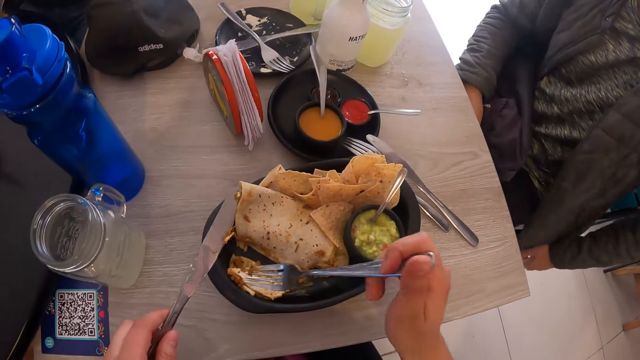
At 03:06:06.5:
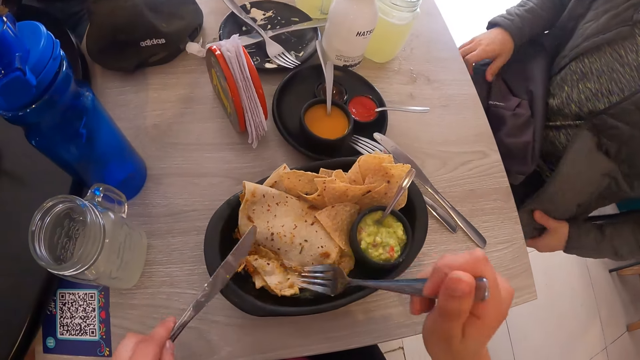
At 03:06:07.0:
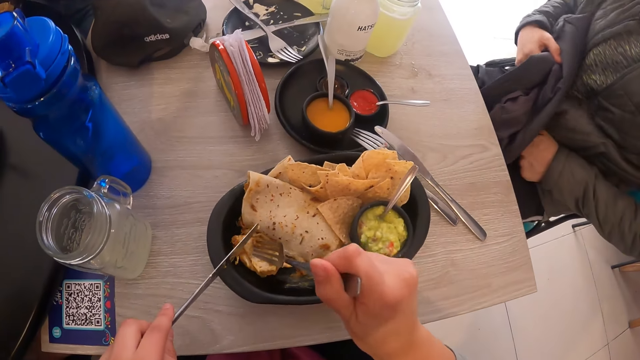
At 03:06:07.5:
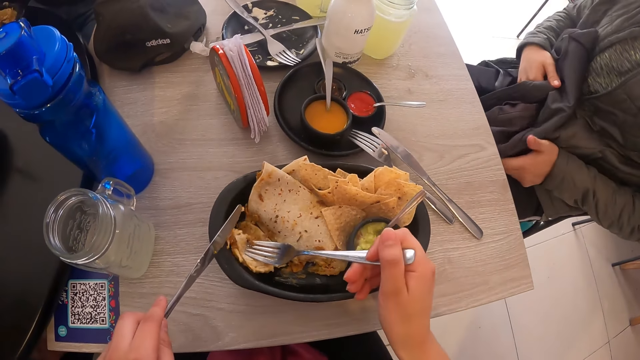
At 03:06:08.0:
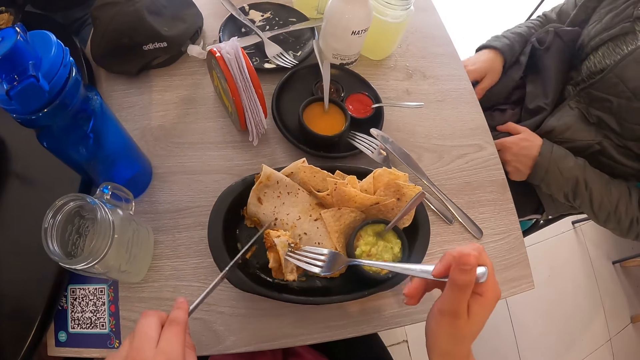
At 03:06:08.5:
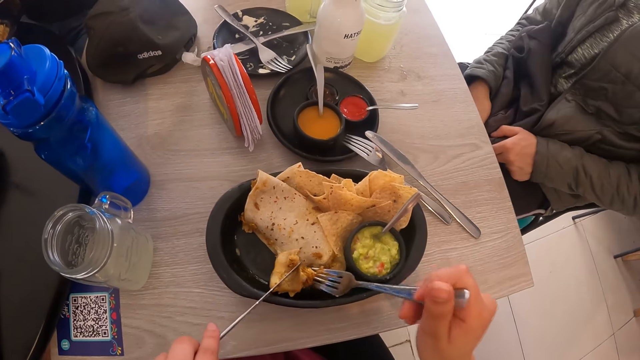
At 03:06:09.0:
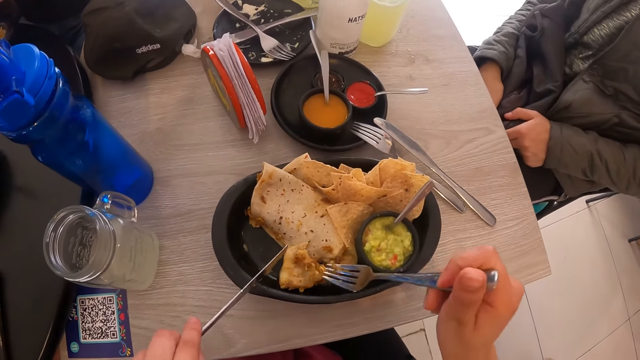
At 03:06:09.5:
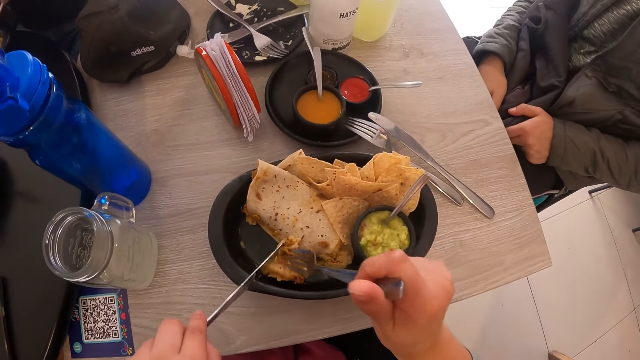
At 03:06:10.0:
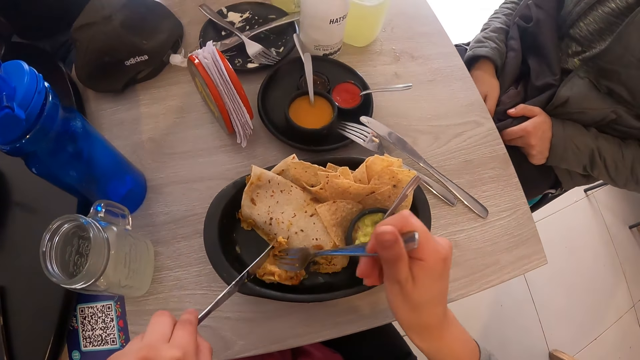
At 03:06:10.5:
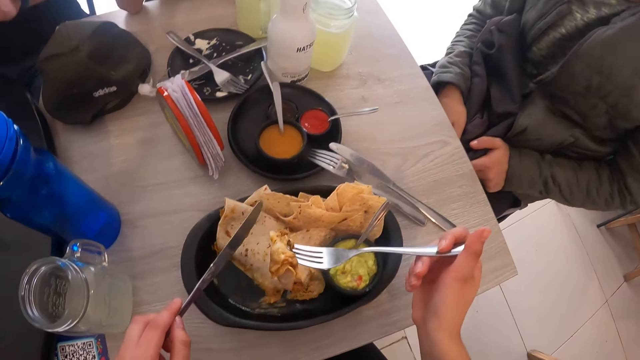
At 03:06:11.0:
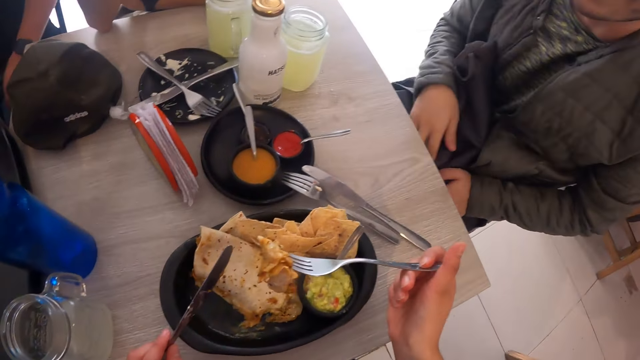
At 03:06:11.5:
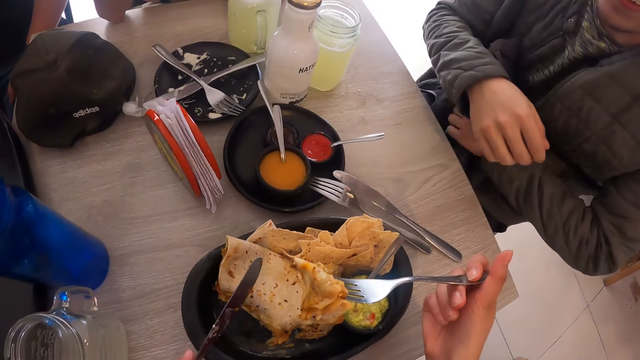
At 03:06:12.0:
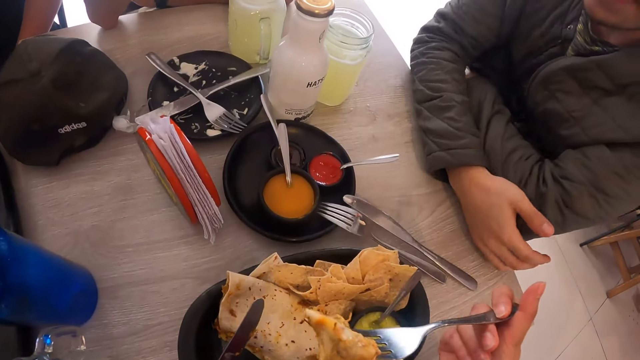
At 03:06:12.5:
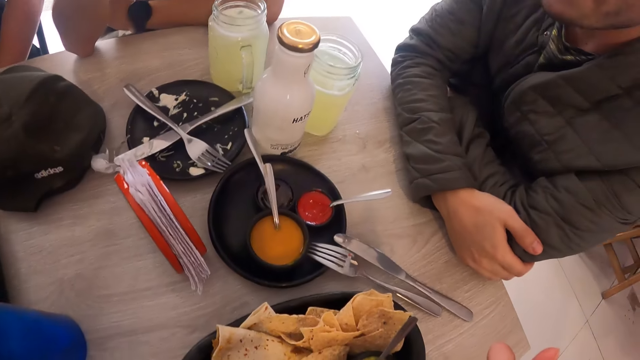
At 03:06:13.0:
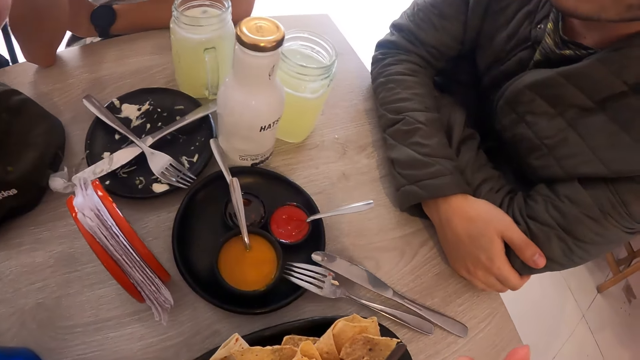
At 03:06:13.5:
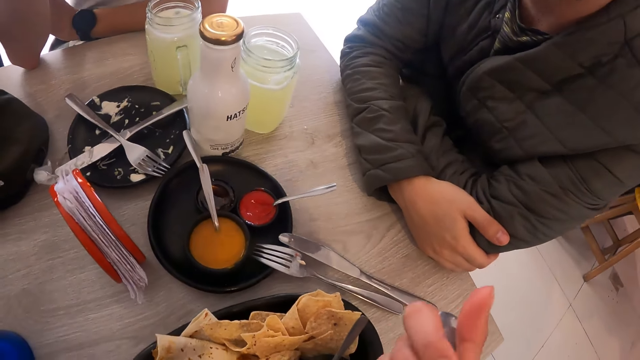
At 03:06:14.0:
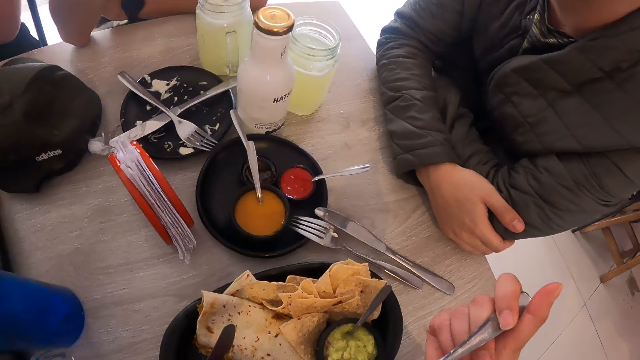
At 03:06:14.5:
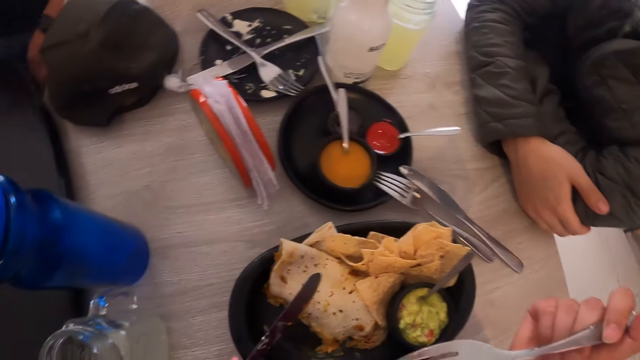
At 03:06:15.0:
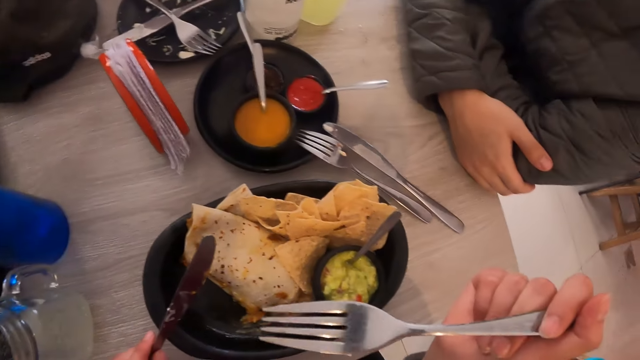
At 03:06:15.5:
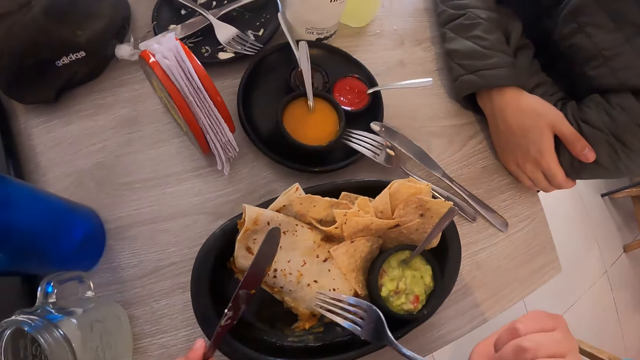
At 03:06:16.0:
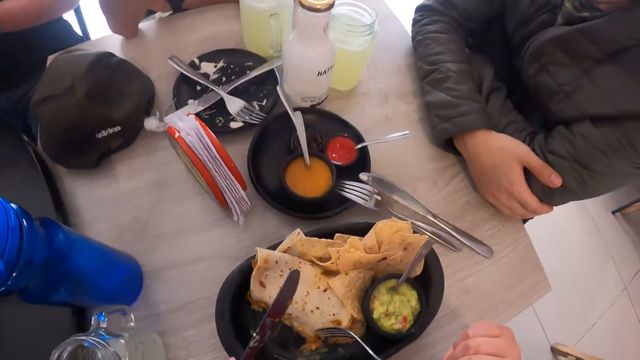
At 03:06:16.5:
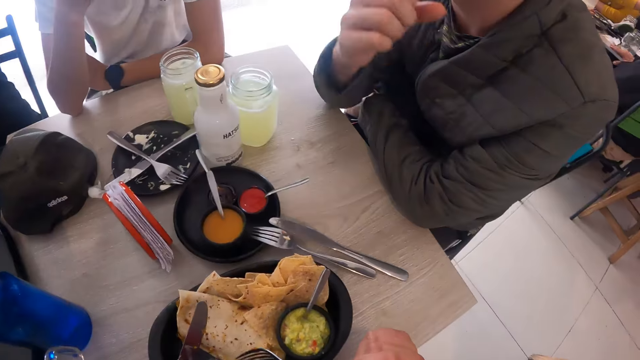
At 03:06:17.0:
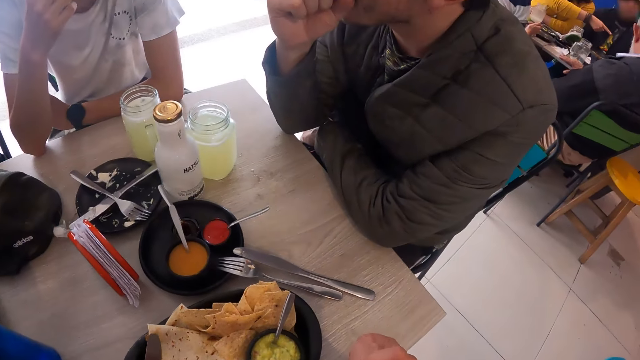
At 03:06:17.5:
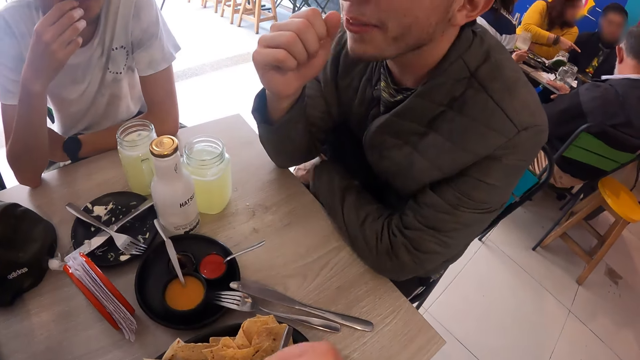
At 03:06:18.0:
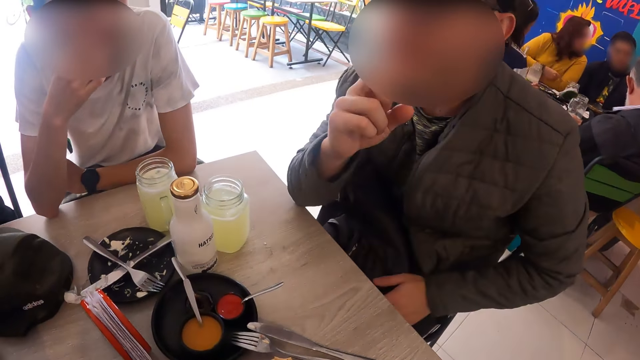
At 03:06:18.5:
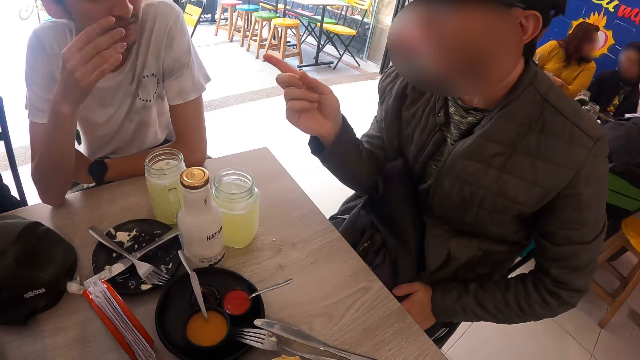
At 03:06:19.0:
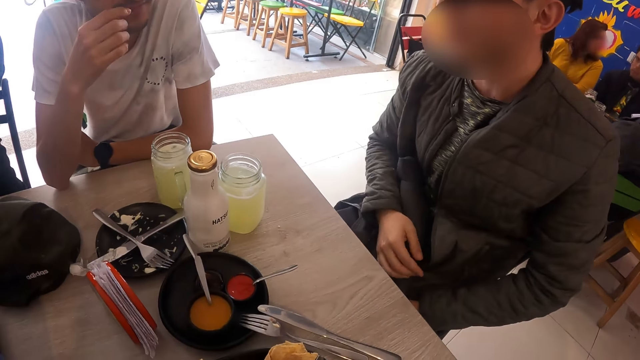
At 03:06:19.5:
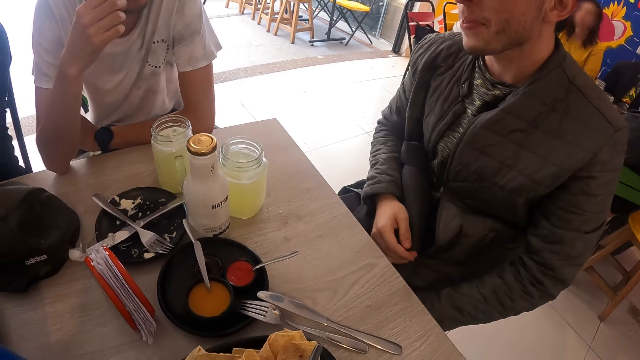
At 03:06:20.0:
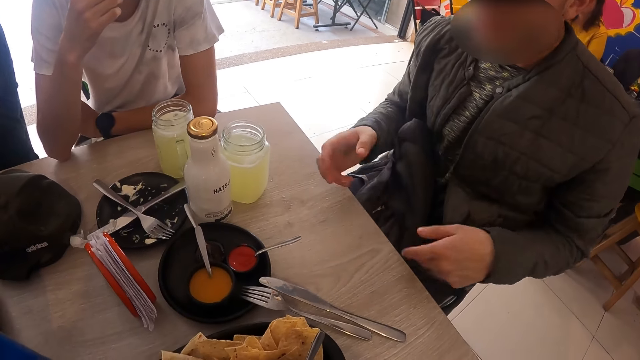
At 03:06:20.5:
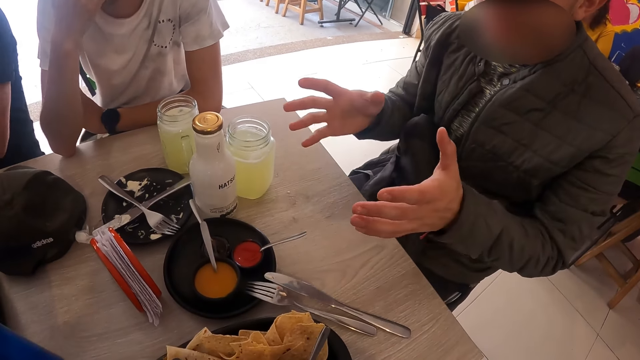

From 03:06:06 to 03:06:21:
The camera wearer picks up a tortilla. They eat the tortilla. They look around.

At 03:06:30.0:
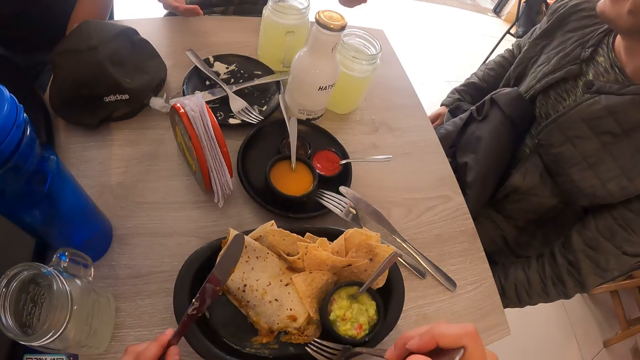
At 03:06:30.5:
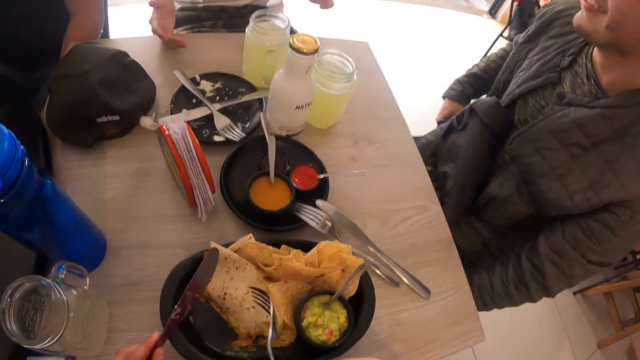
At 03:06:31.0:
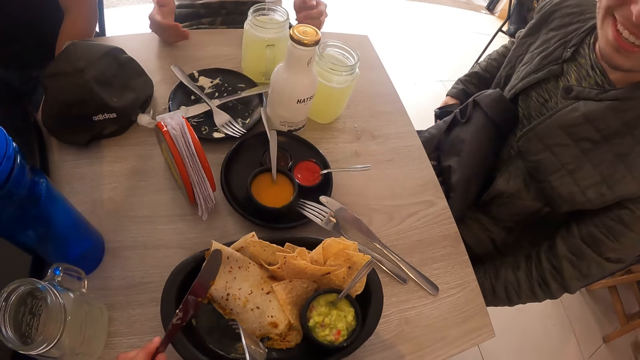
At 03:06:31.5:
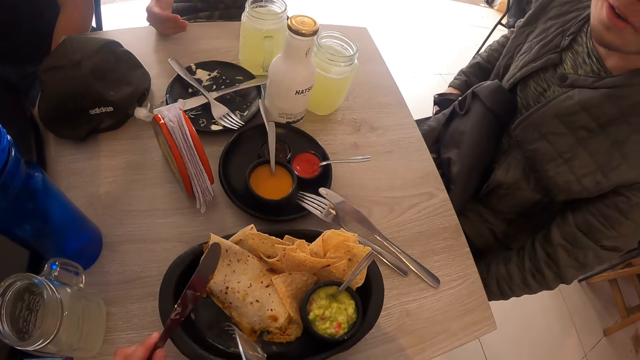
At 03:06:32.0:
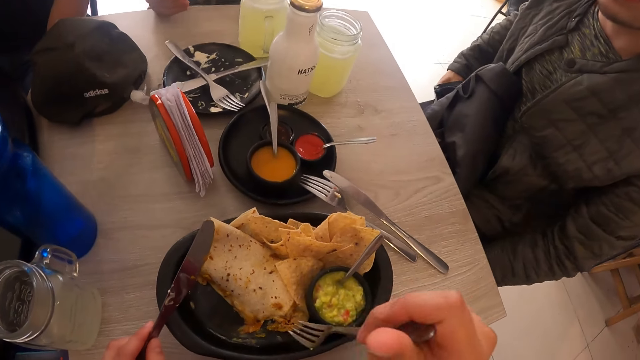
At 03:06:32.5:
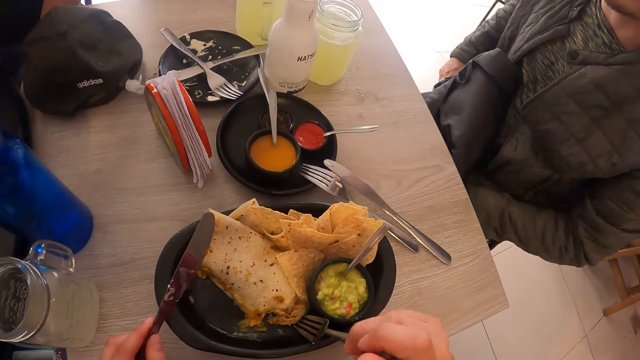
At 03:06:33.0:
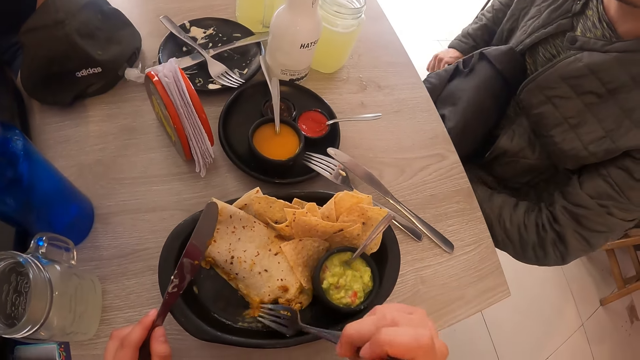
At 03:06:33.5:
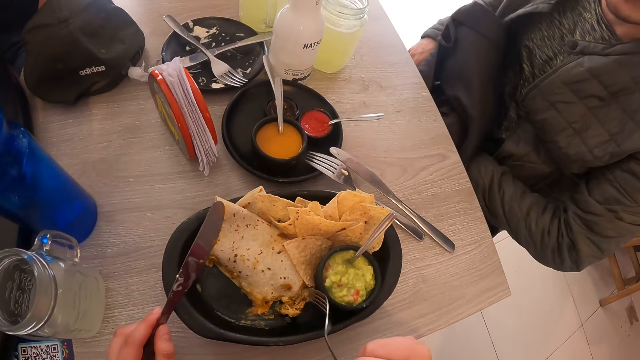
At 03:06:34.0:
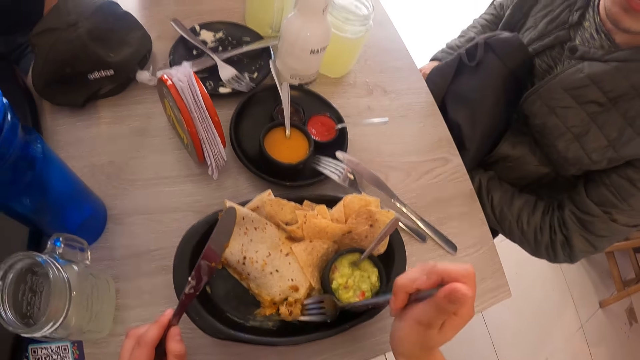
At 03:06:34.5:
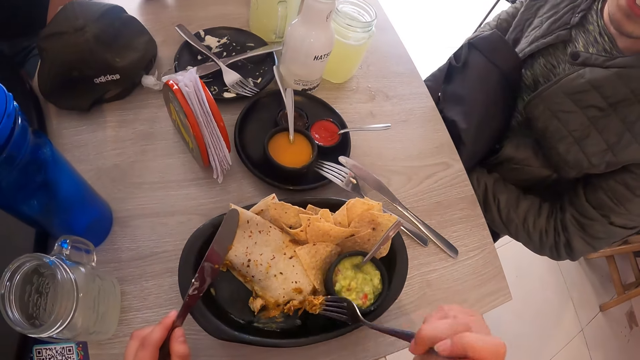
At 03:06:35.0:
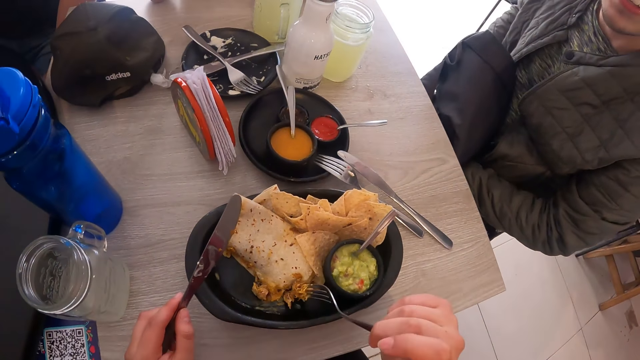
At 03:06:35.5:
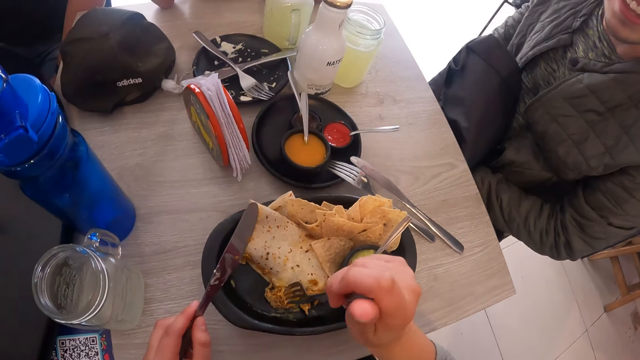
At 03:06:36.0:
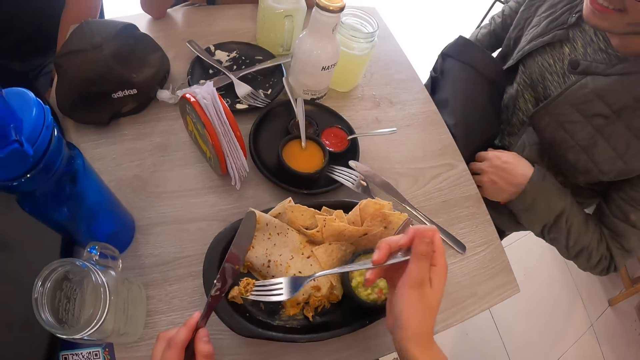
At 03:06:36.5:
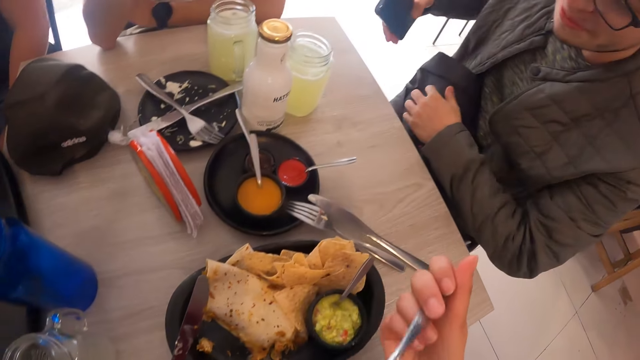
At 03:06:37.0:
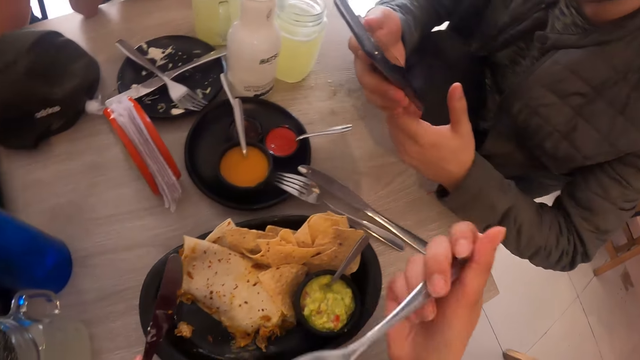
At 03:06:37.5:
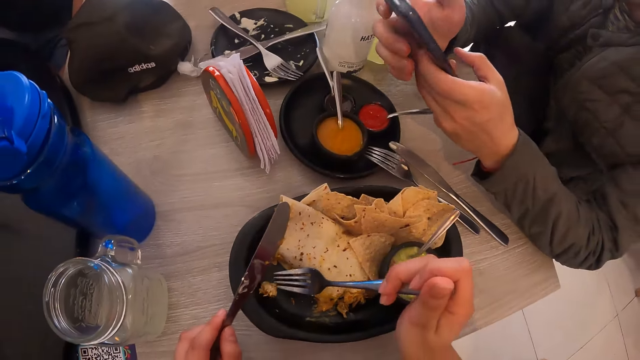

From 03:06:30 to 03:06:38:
The camera wearer scoops a tortilla. The man takes out a mobile phone from his trousers with his right hand. The camera wearer eats the tortilla. The man operates the mobile phone with both hands.
